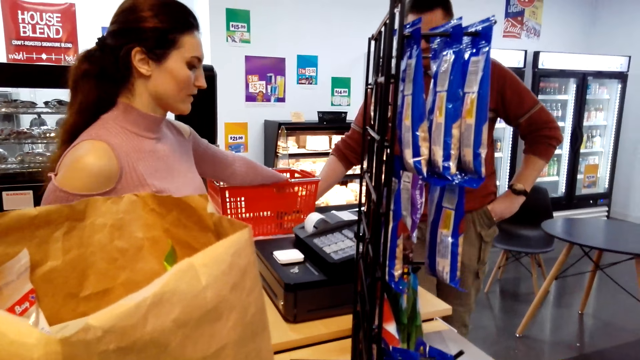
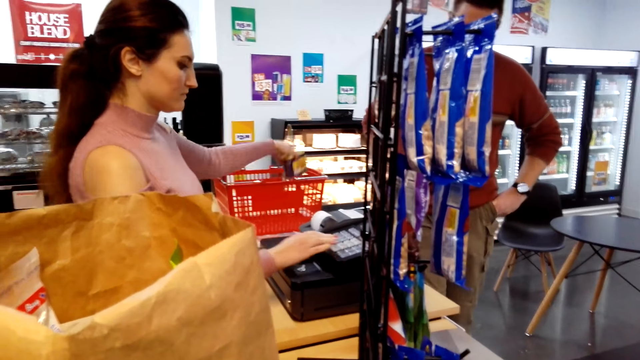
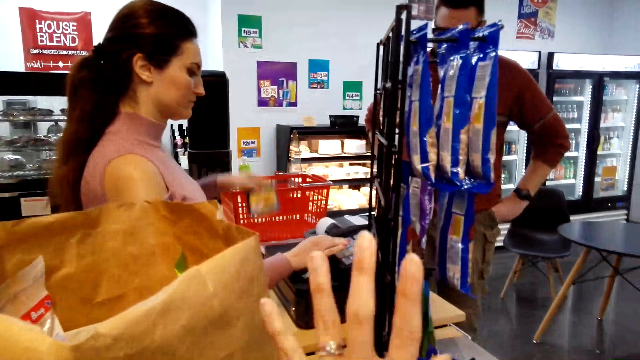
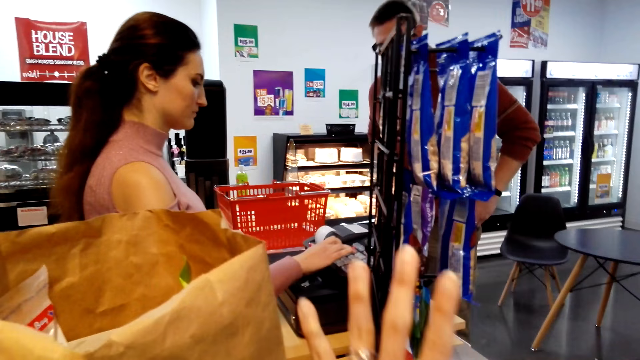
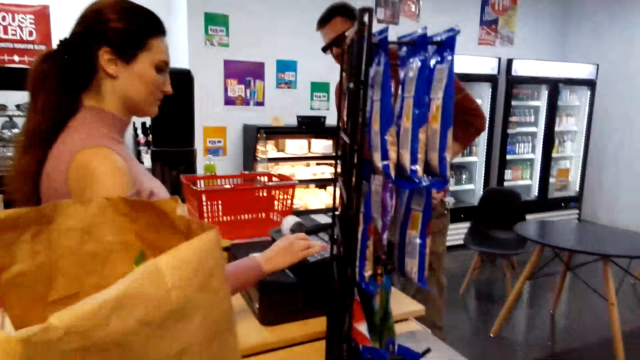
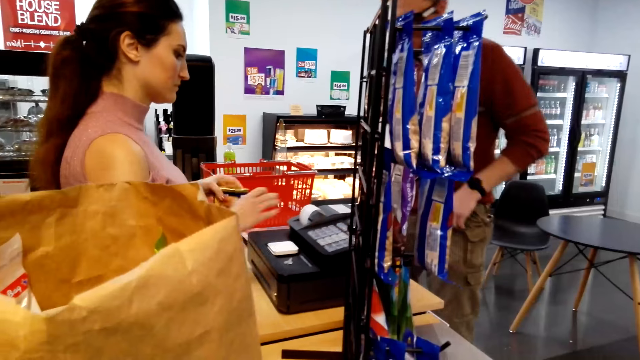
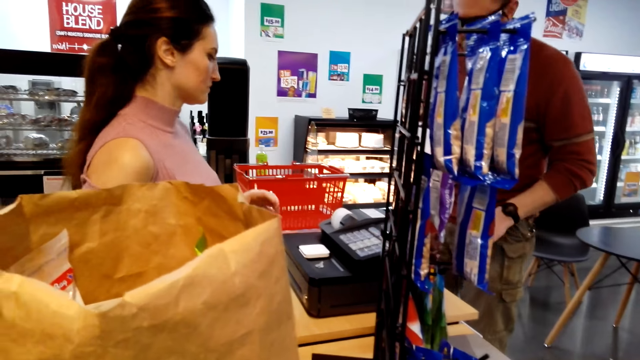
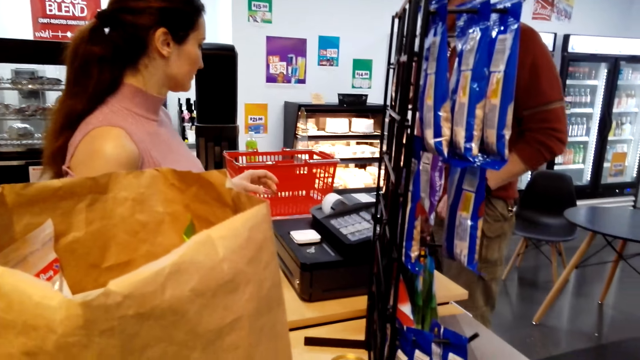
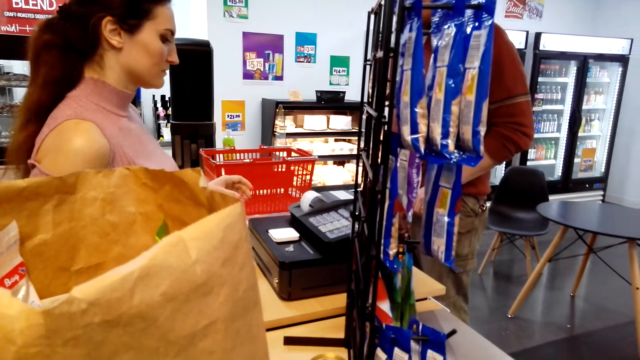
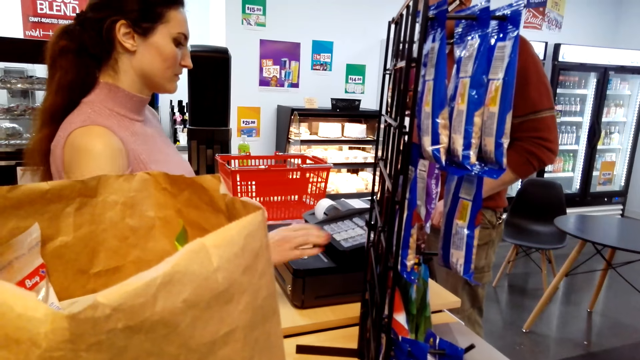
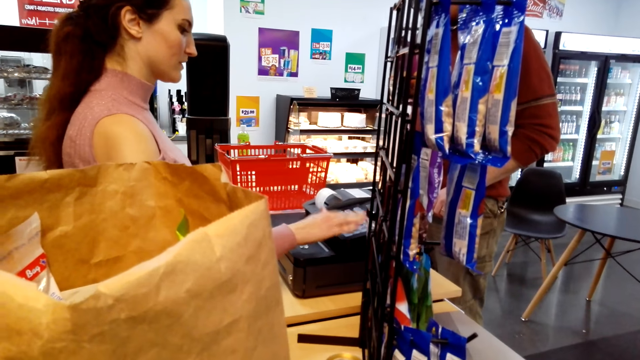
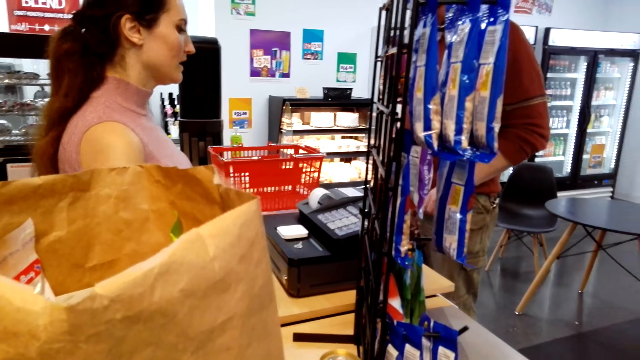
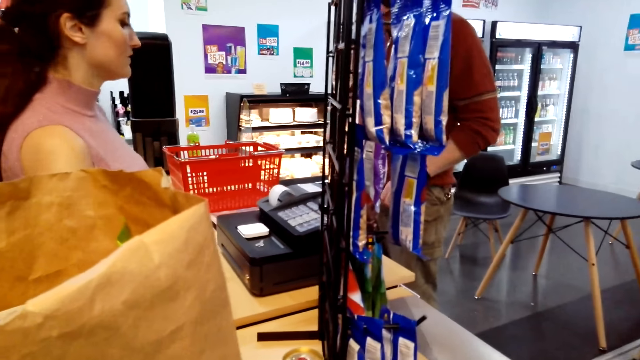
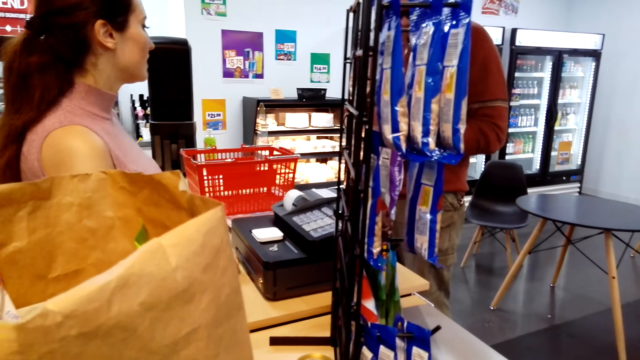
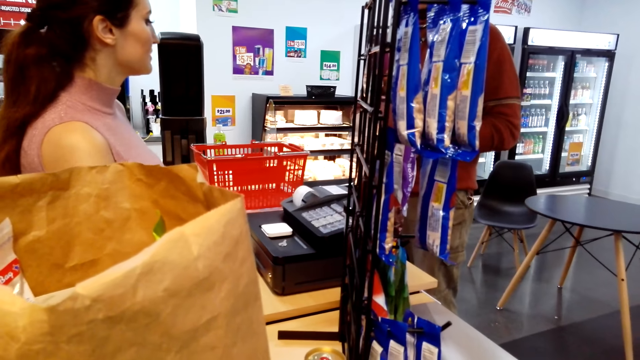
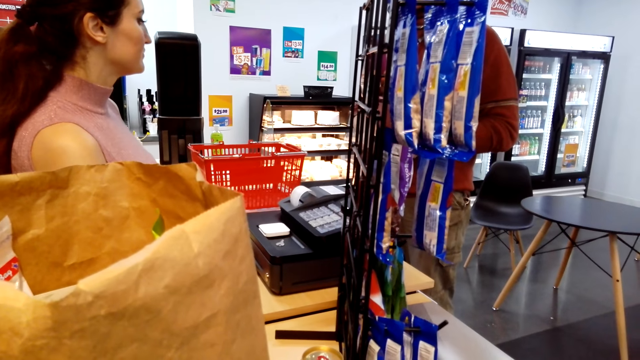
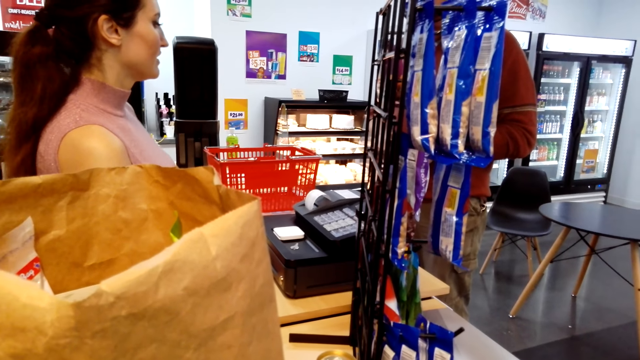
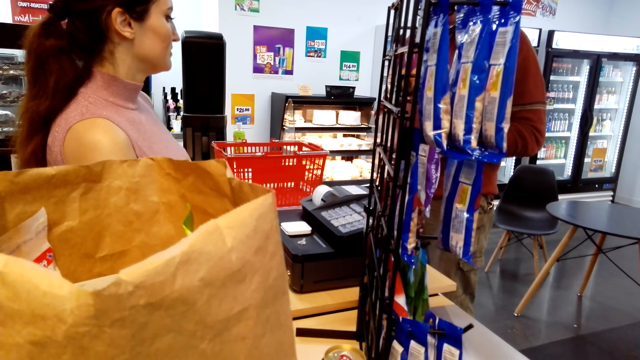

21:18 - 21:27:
The cashier scans the commodities' price.

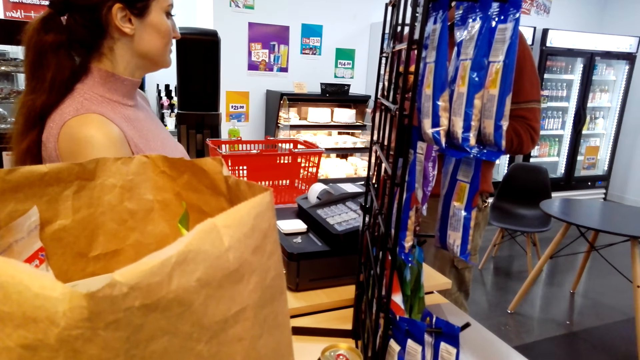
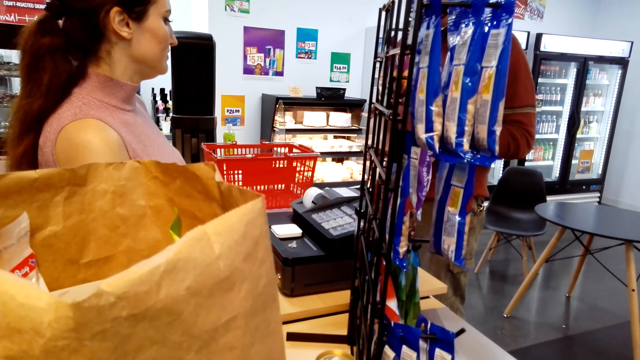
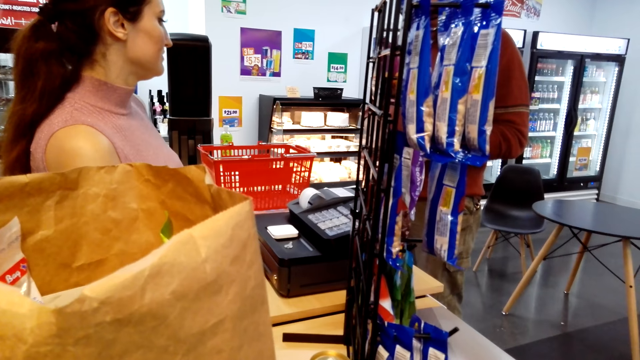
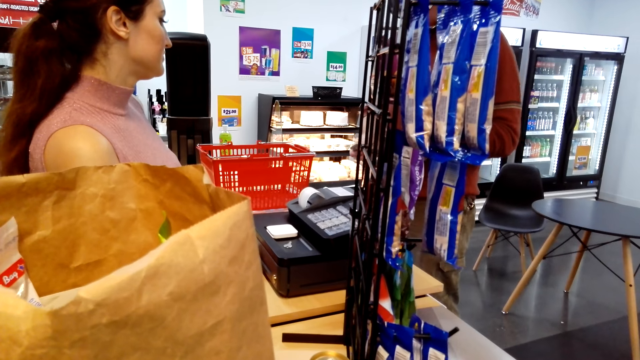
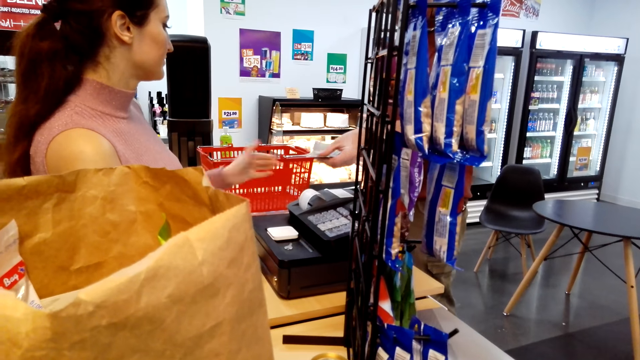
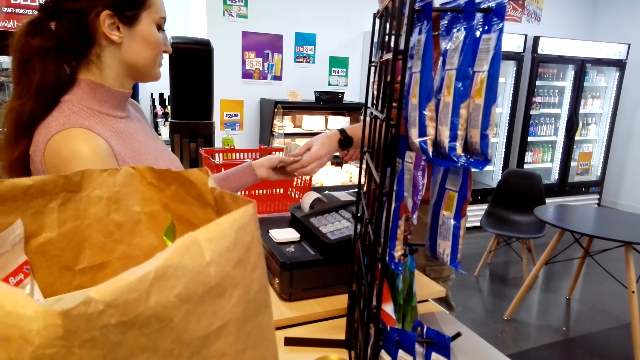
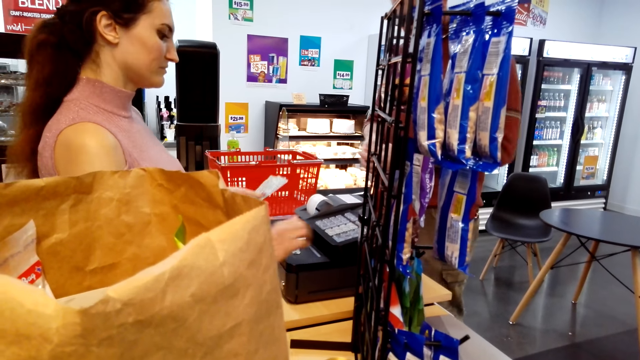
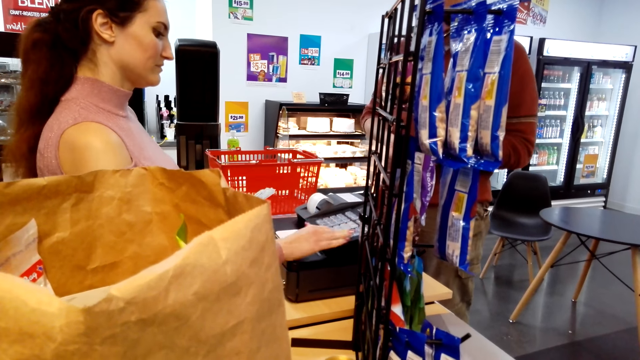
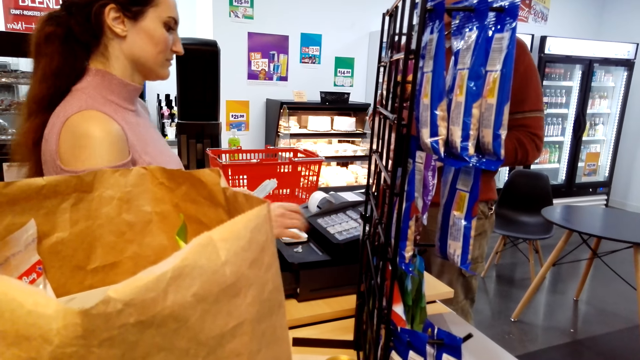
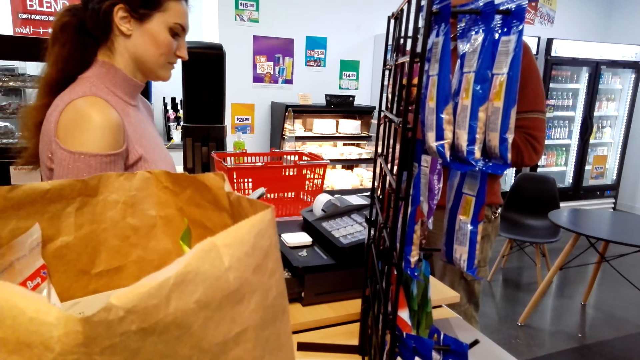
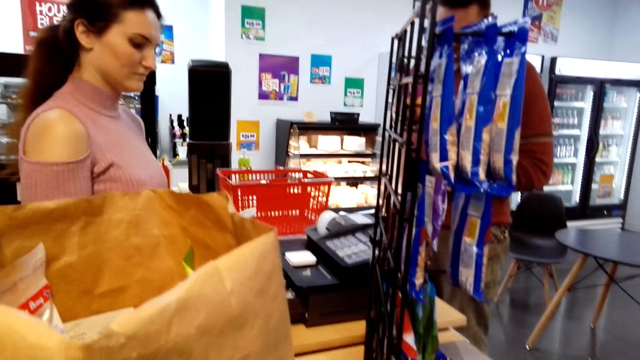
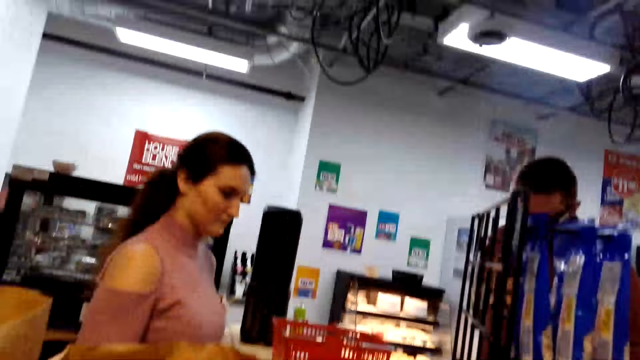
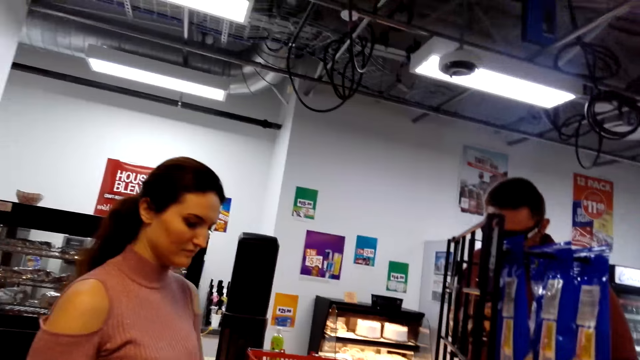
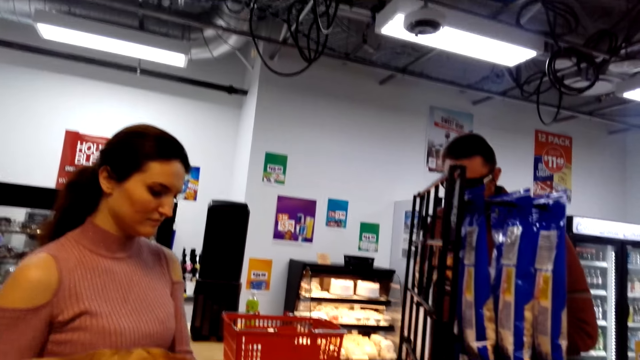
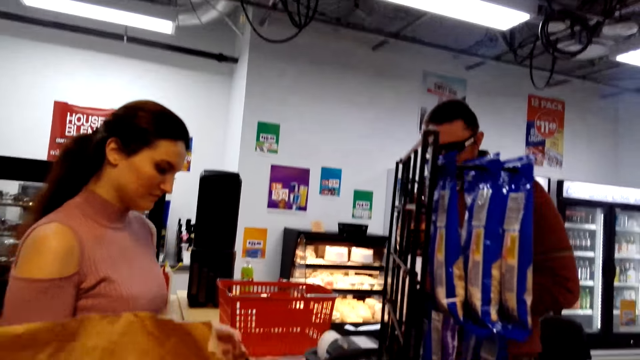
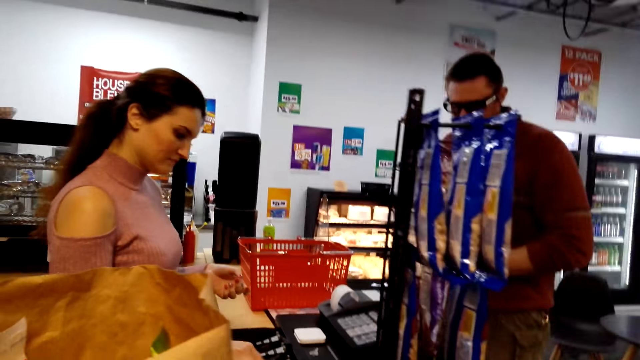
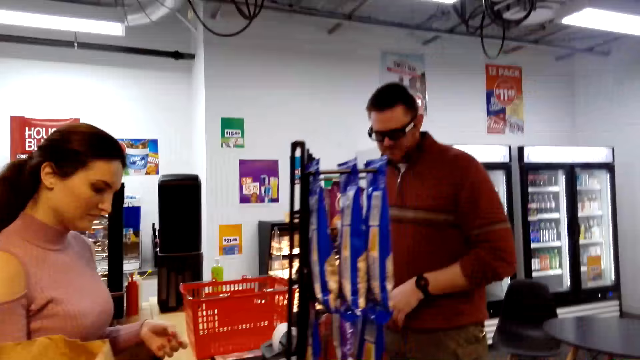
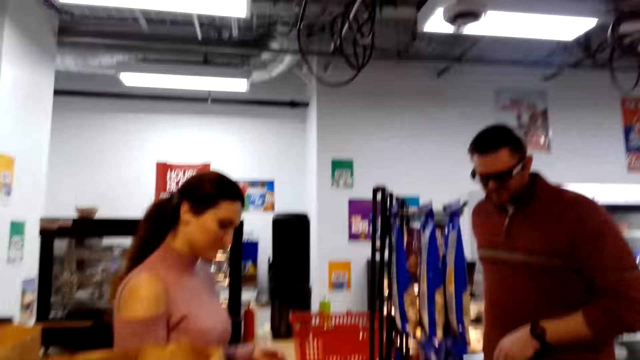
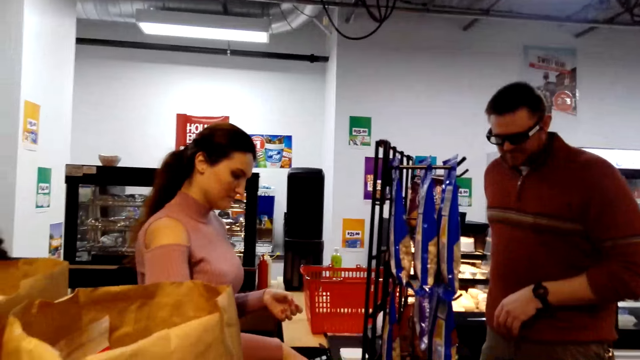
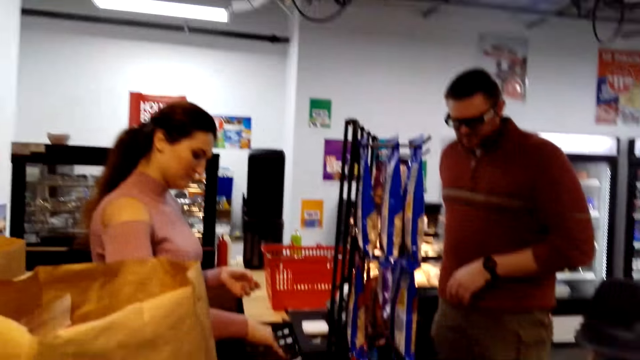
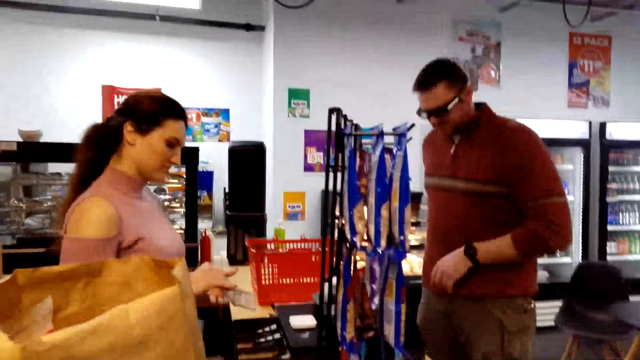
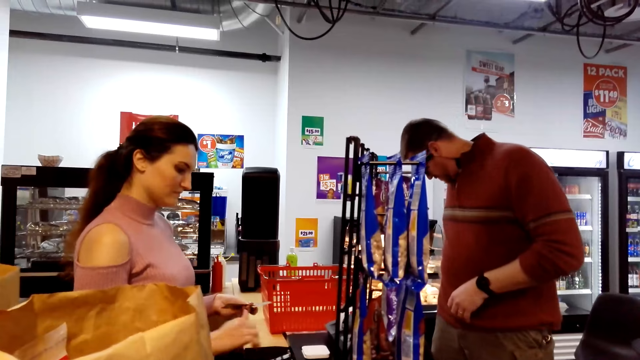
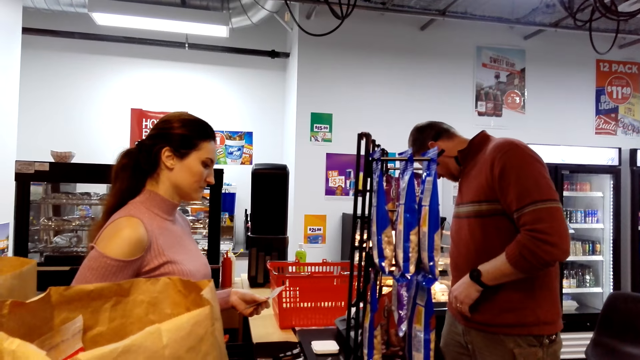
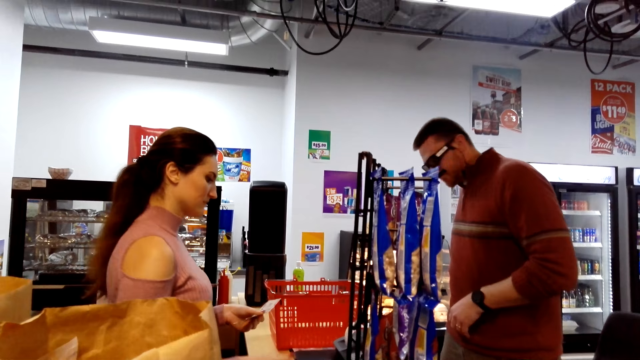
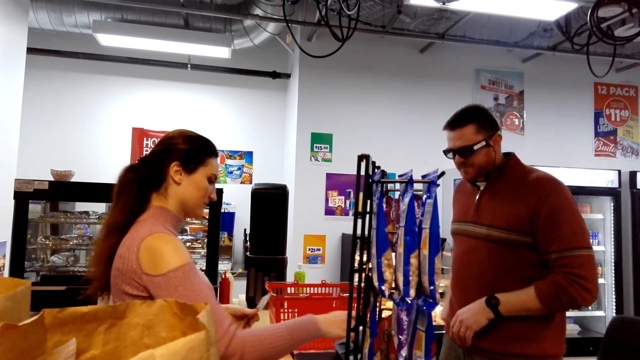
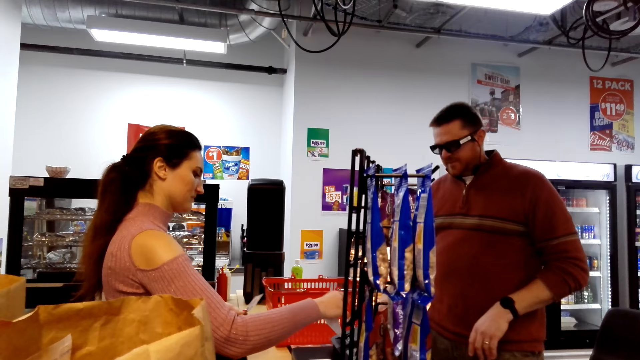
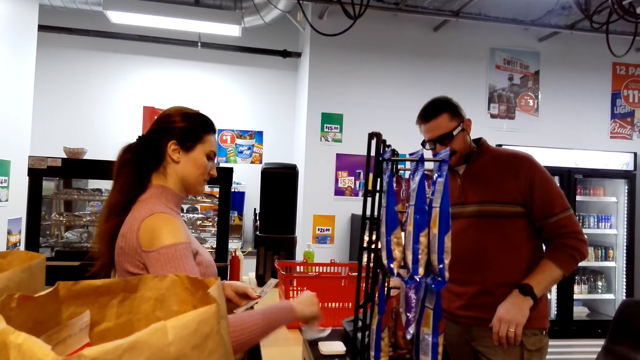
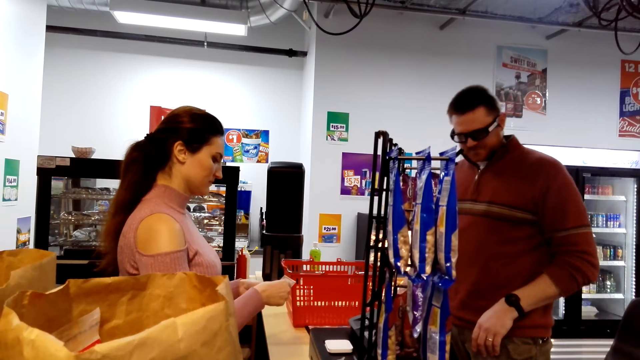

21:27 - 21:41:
A cashier takes cash from a person, registers the purchase on the cash register and takes out cash from the drawer.
